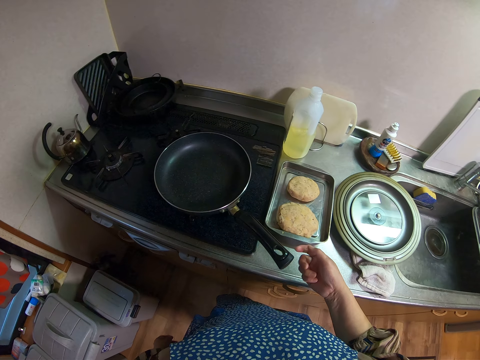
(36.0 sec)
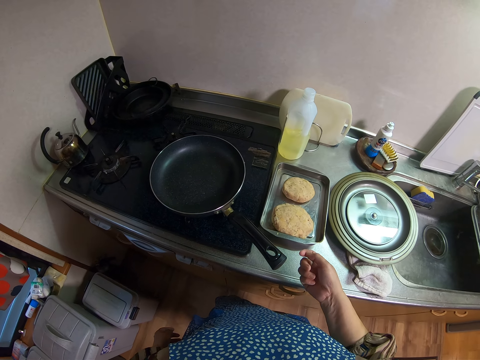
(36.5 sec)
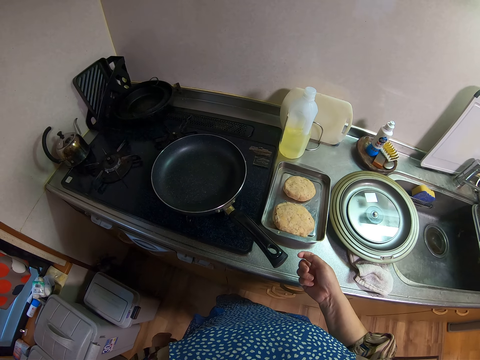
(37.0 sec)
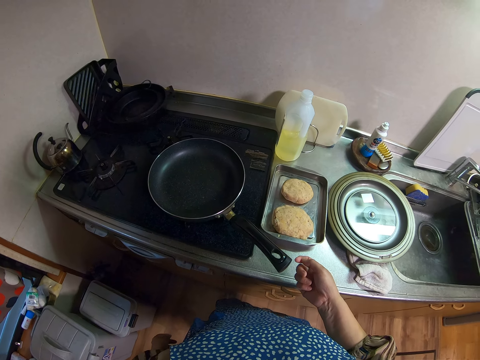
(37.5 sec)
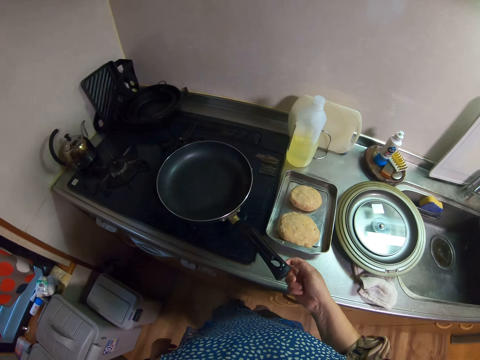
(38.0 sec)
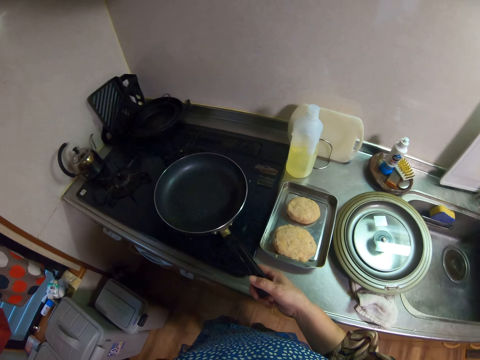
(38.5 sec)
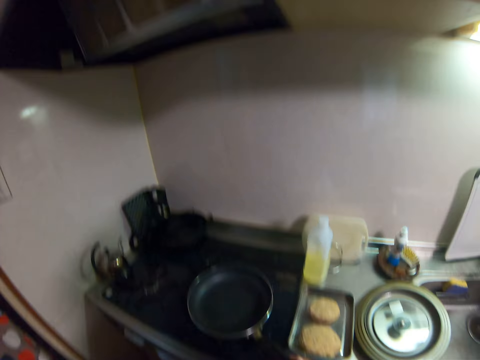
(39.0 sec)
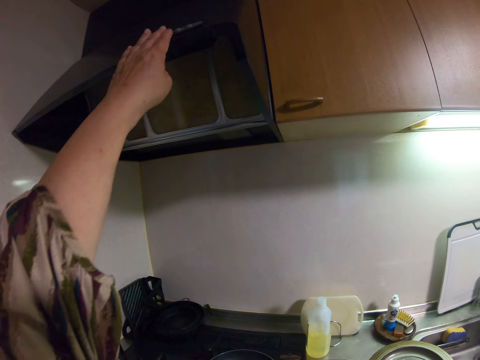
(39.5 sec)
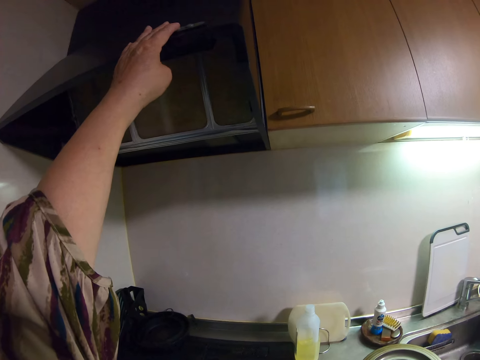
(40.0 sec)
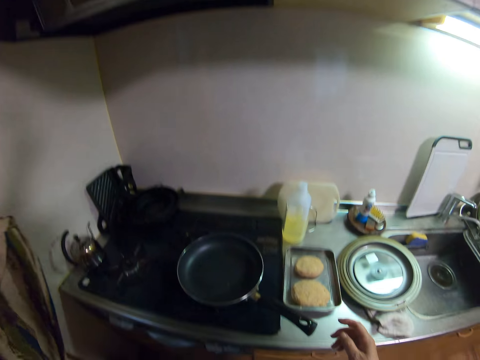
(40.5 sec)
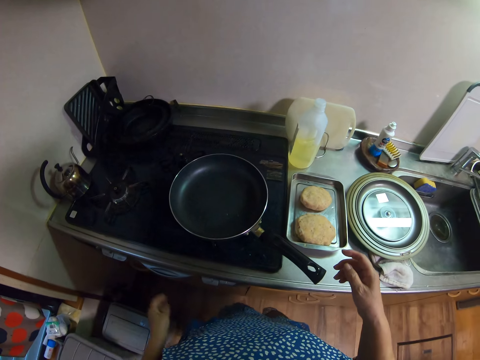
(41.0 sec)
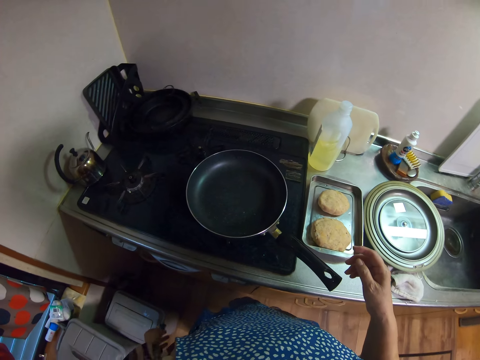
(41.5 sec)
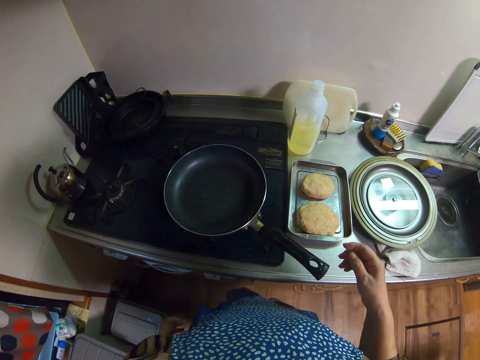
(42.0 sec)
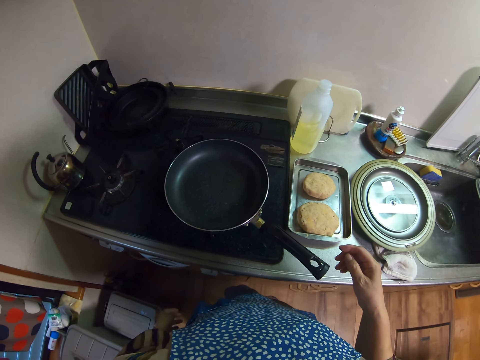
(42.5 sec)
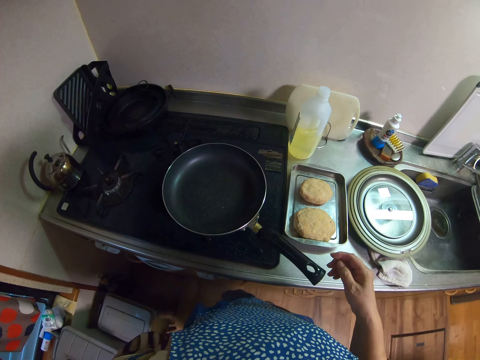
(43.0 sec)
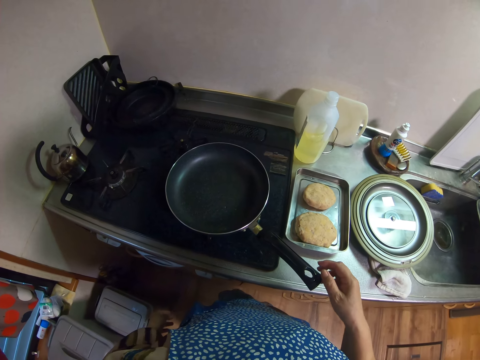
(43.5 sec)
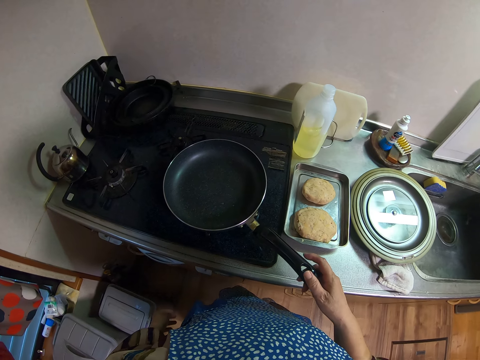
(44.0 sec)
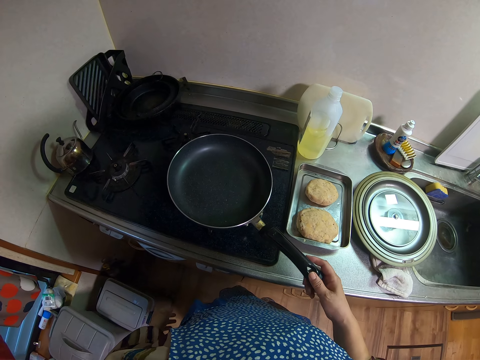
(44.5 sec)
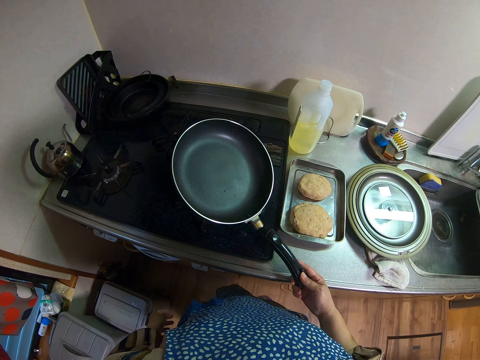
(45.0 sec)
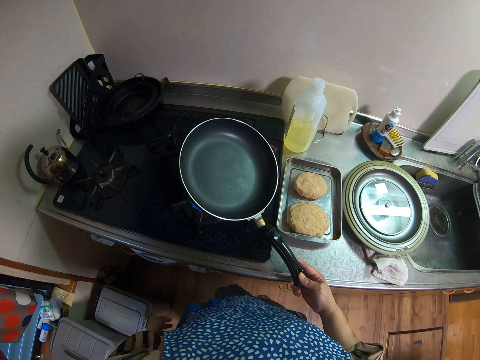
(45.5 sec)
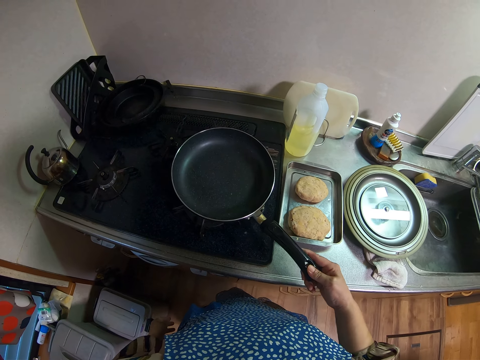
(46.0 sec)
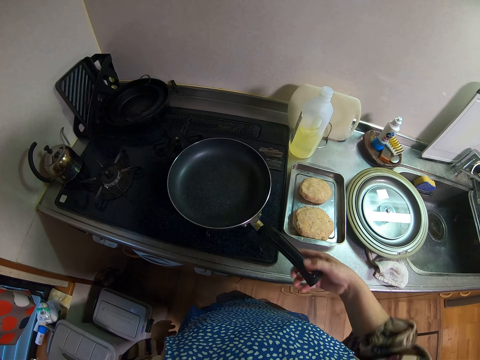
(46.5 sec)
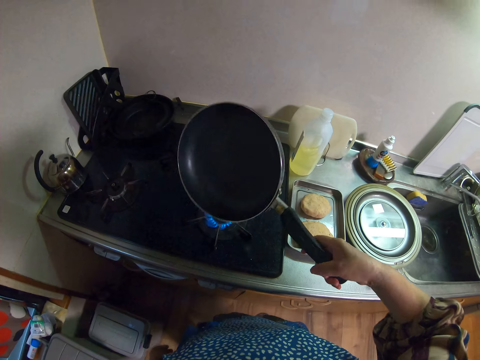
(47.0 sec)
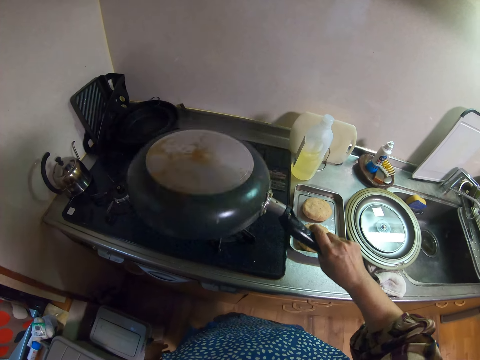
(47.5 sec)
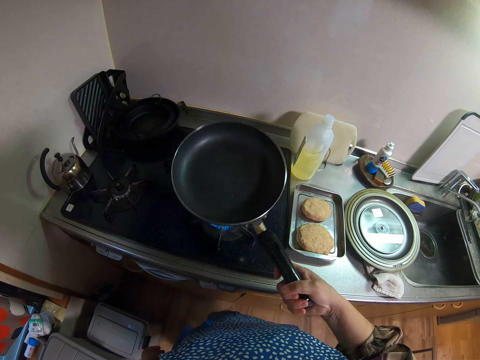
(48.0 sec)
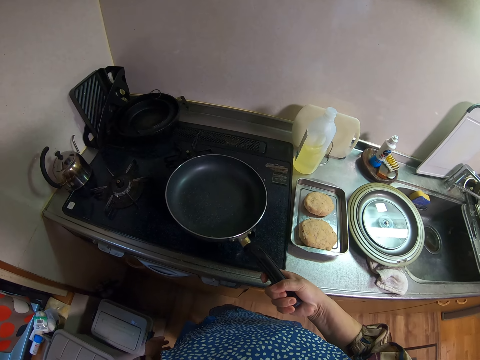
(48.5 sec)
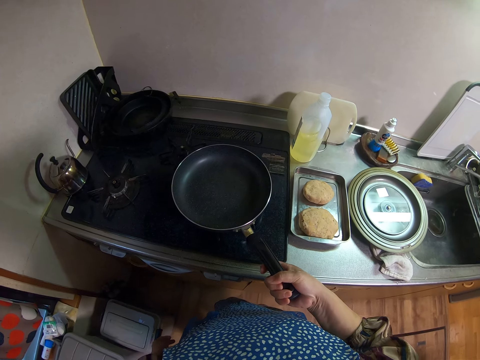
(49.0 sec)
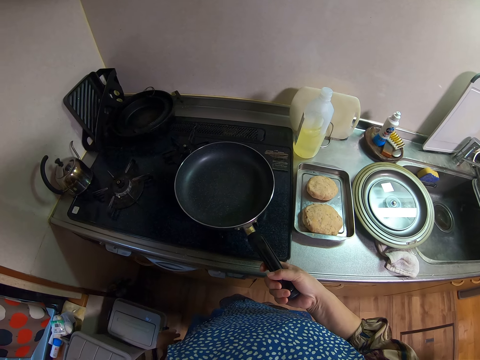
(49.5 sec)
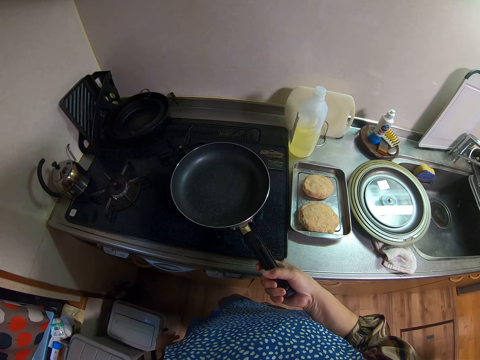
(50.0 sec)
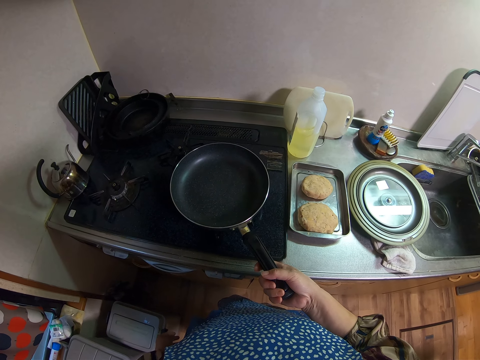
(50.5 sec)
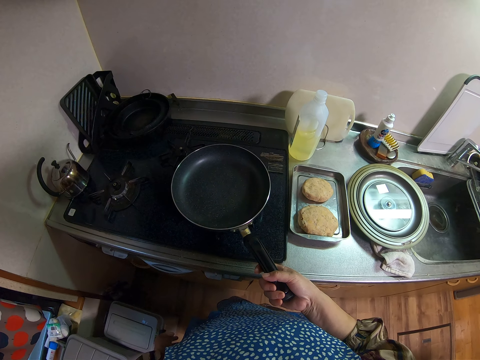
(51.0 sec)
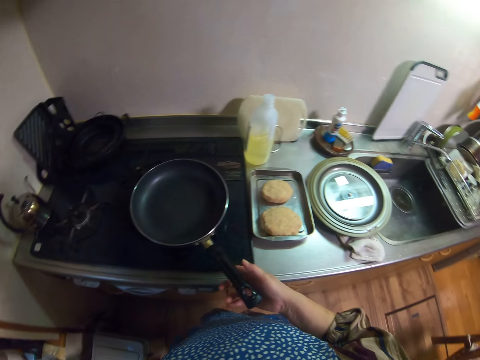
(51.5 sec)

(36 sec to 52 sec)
The camera wearer touches a chimney. She turns the electric chimney on. She moves the frying pan on the stove with her right hand. She lifts the pan. She puts the pan on the cooker.

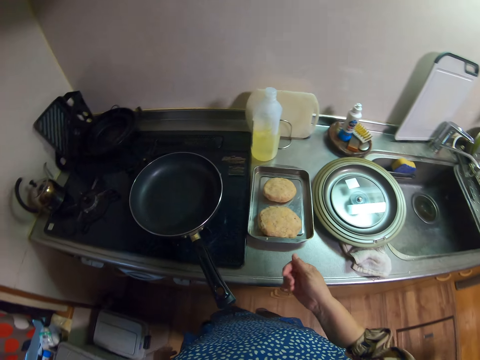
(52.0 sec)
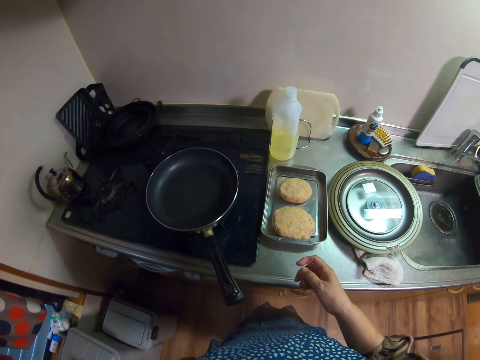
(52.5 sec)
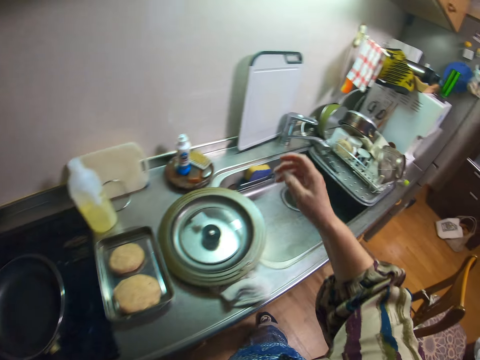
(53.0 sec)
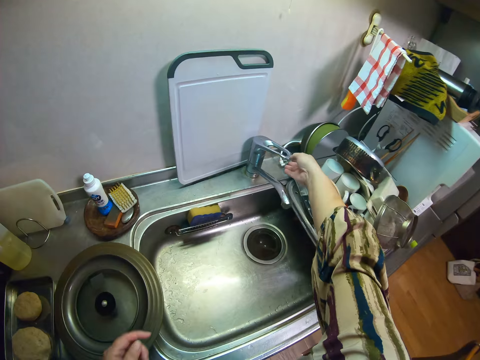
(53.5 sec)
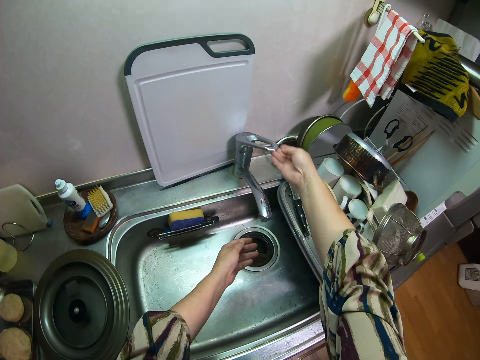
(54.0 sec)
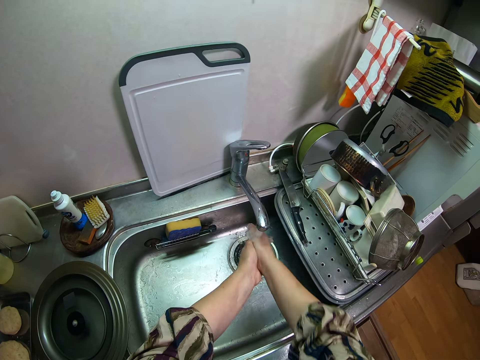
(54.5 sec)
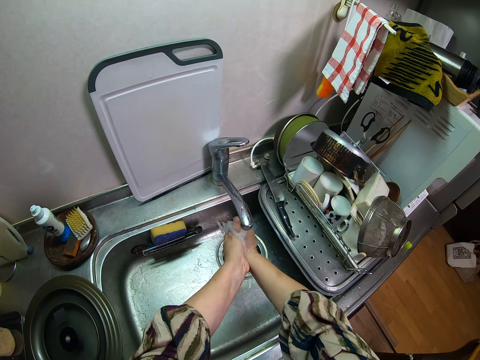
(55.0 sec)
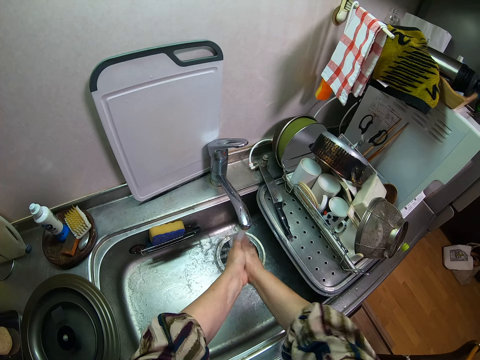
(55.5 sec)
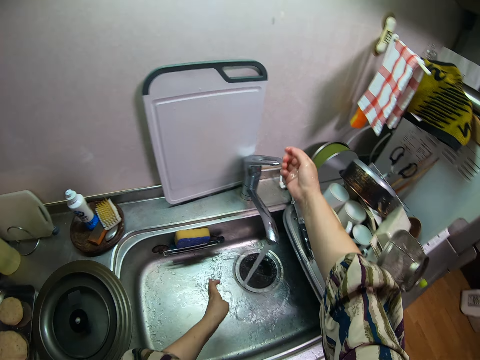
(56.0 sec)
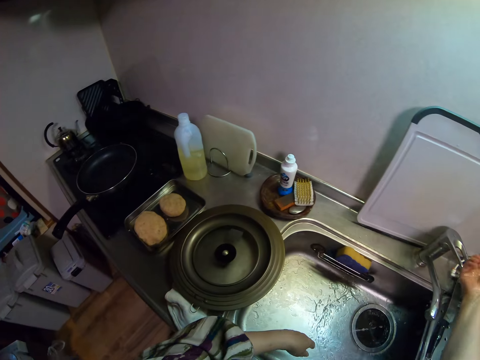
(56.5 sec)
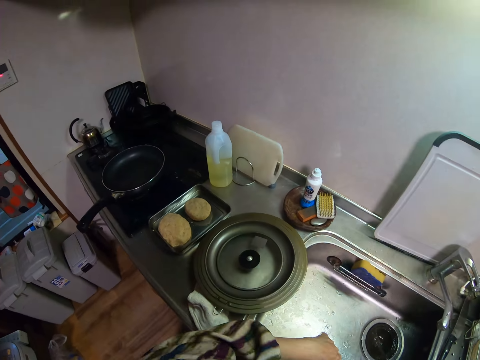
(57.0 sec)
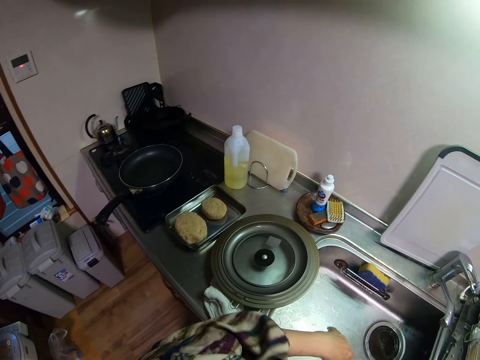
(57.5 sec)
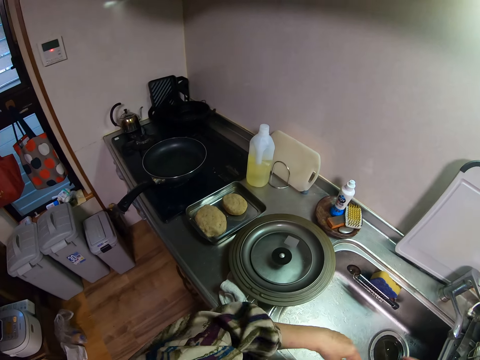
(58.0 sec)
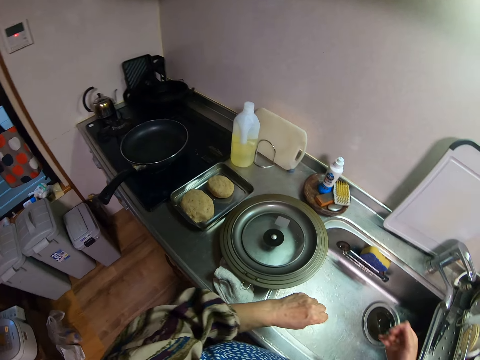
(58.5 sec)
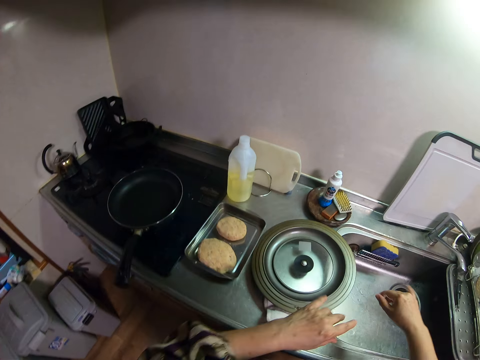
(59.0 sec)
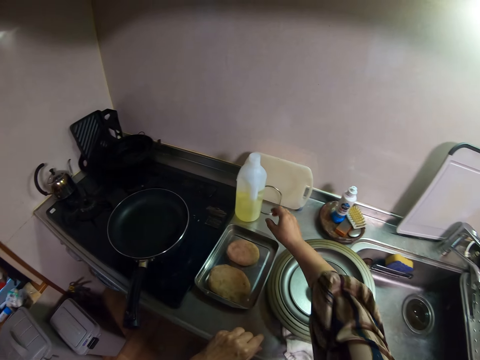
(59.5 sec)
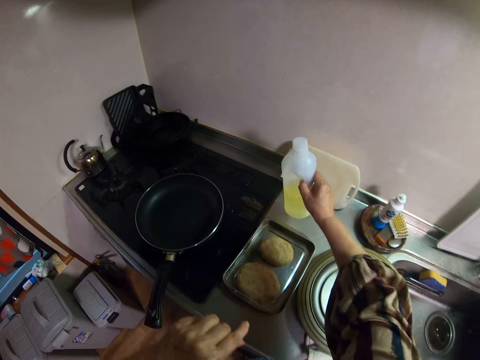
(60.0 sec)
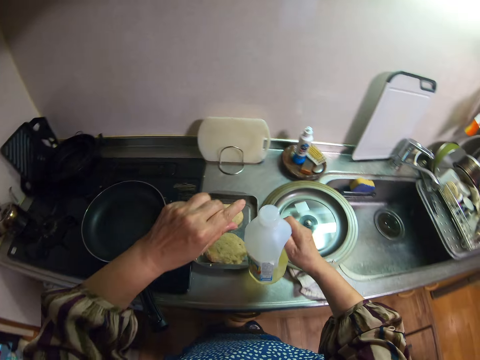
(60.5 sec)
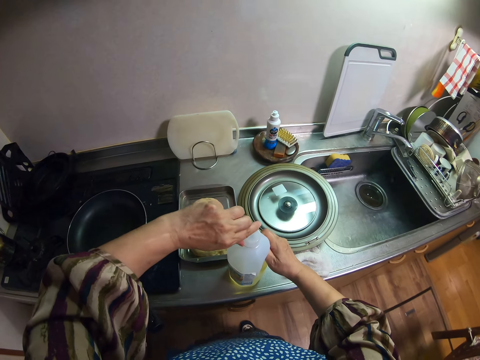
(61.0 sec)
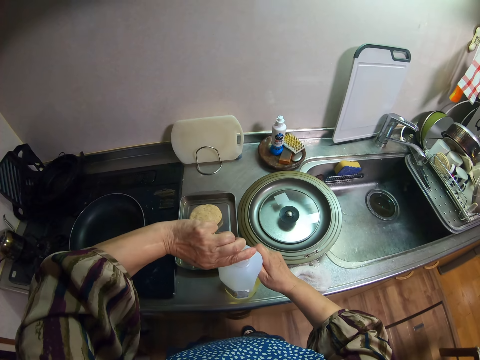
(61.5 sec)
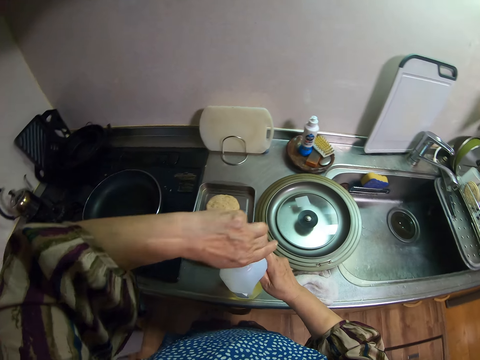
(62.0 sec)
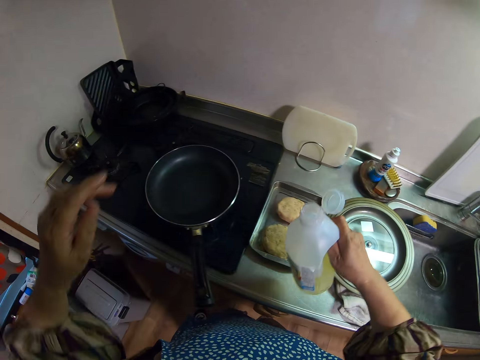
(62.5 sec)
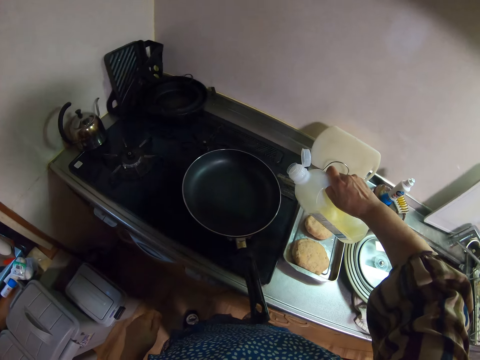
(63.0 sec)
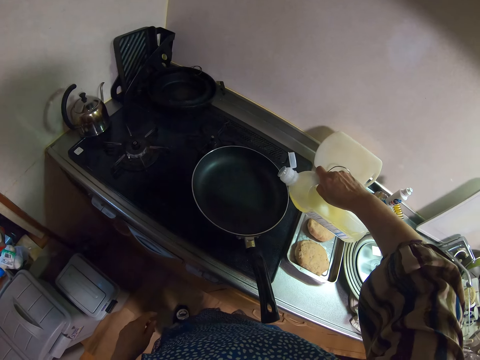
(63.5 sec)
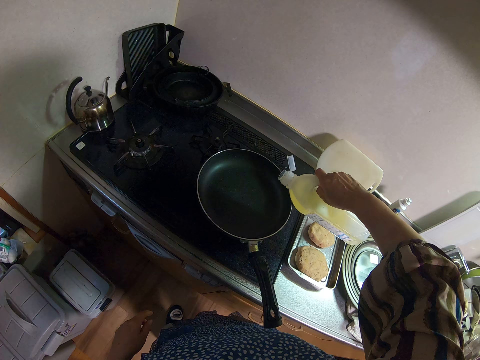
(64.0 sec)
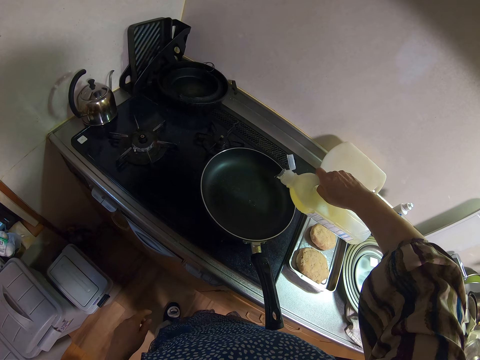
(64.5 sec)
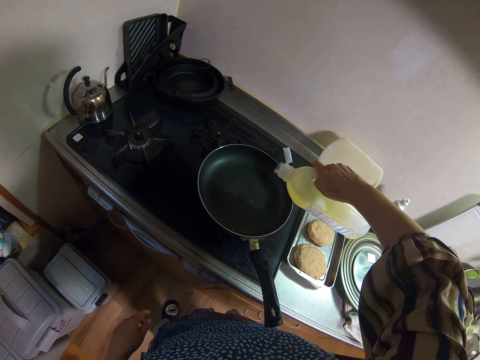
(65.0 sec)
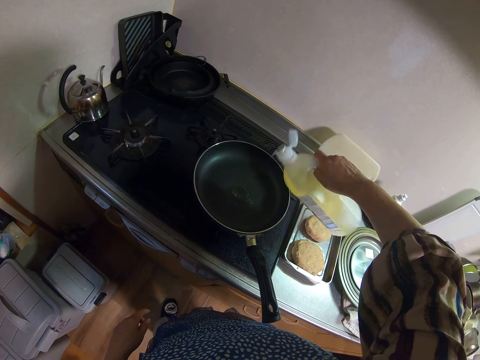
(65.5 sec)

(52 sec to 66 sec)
The camera wearer turns on a tap with her right hand. She rinses her hand under the tap. She turns off the tap with her right hand. She dries her hands. She picks up a bottle of oil on the table. She opens the bottle of oil with her hands. She pours the oil into the frying pan on the stove.
